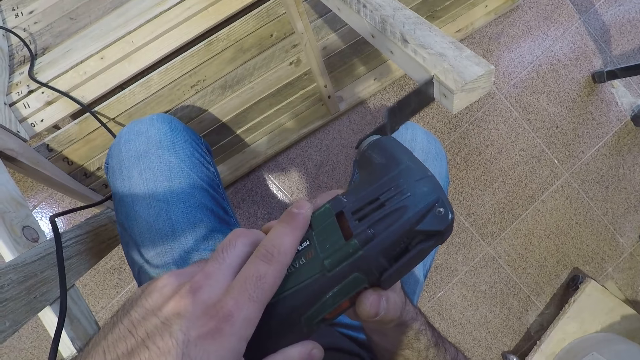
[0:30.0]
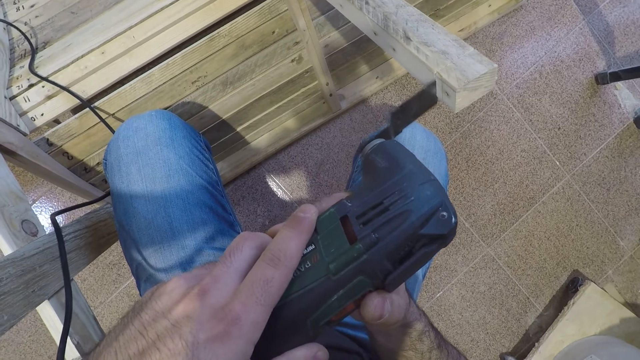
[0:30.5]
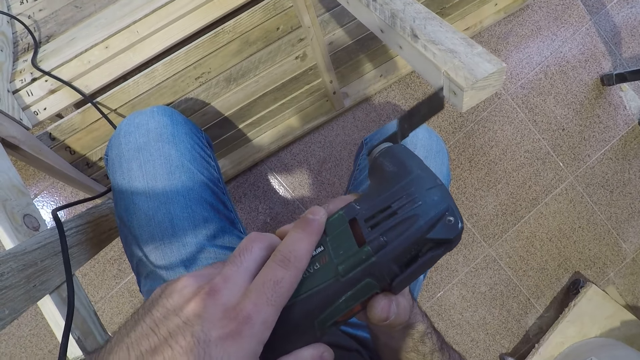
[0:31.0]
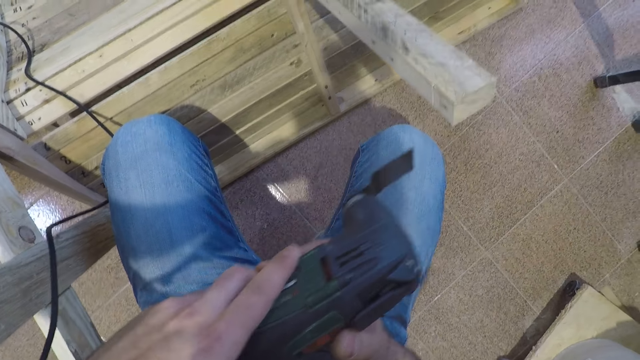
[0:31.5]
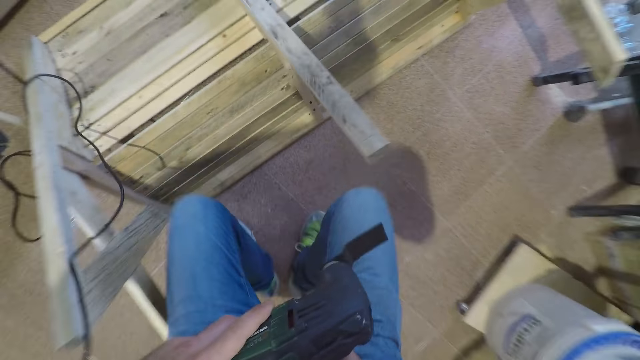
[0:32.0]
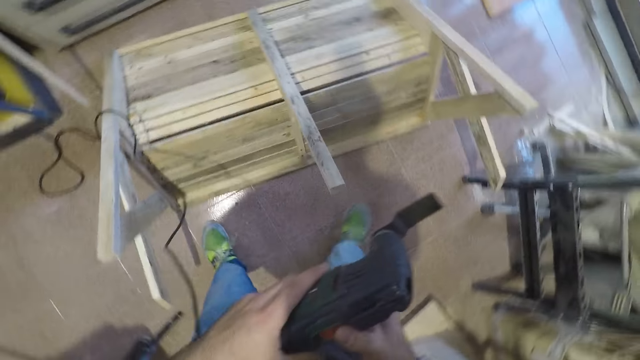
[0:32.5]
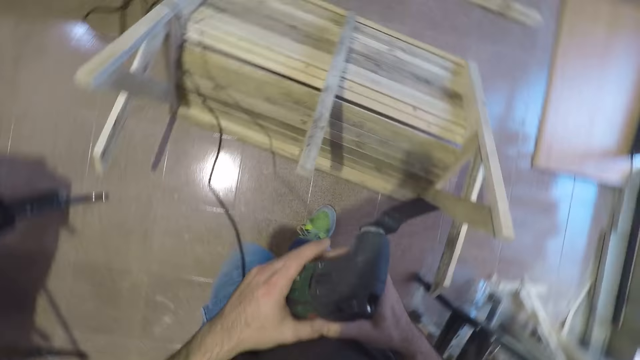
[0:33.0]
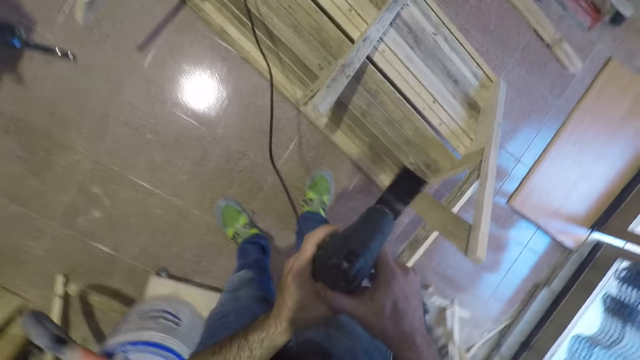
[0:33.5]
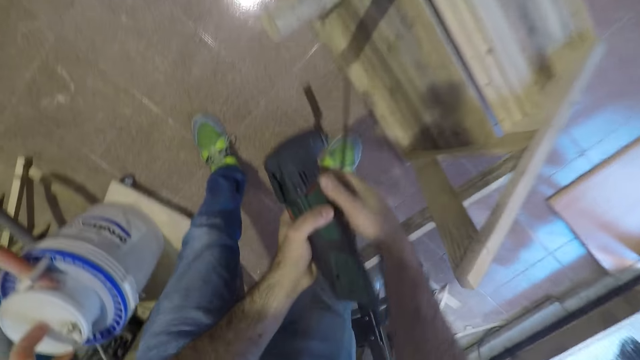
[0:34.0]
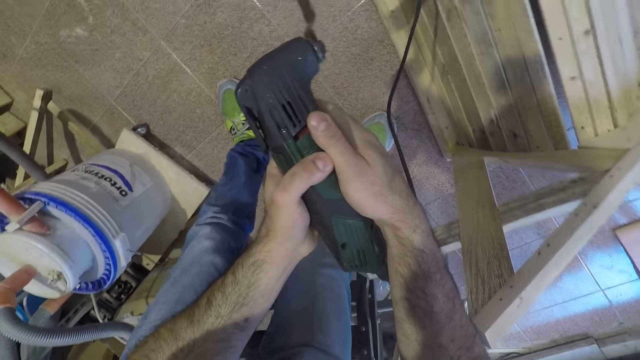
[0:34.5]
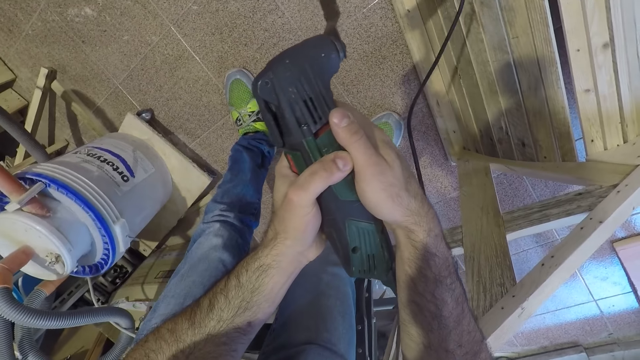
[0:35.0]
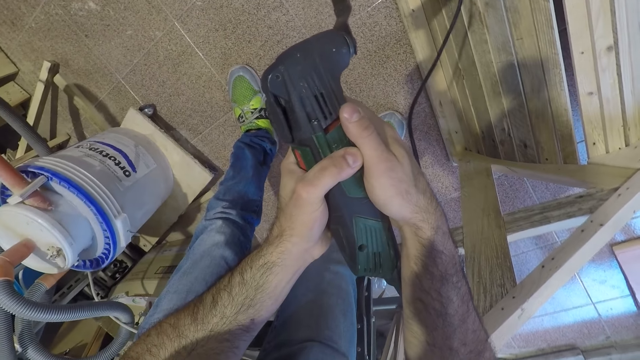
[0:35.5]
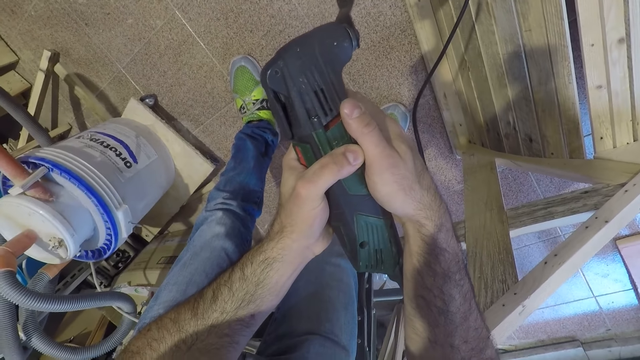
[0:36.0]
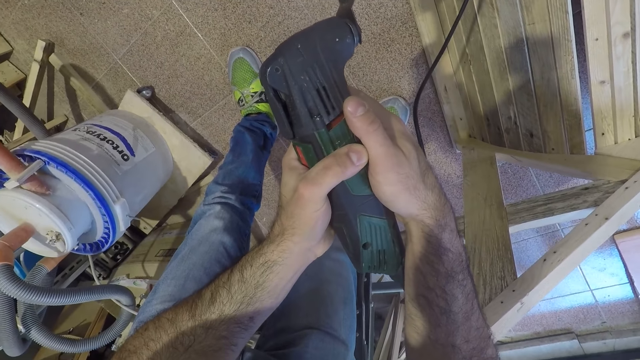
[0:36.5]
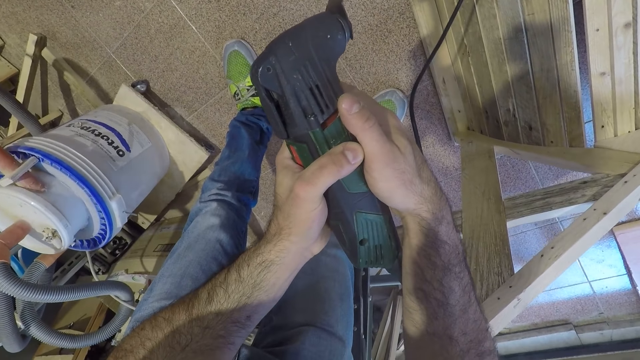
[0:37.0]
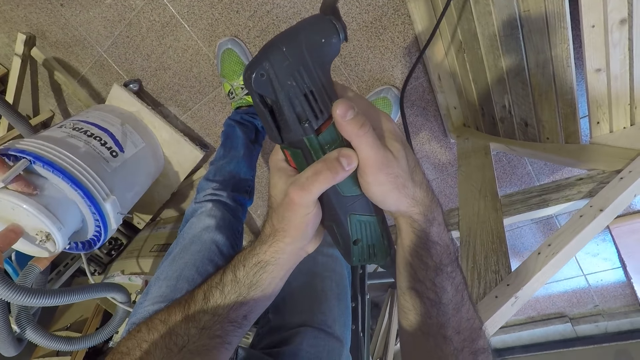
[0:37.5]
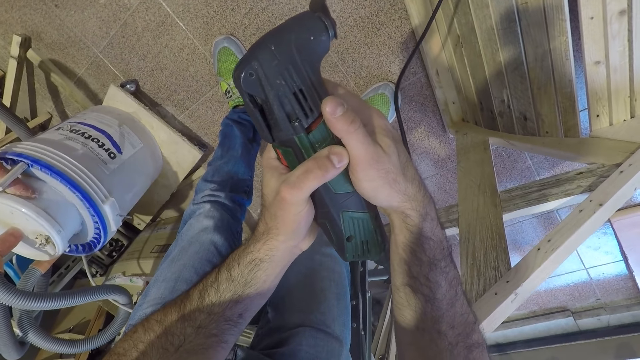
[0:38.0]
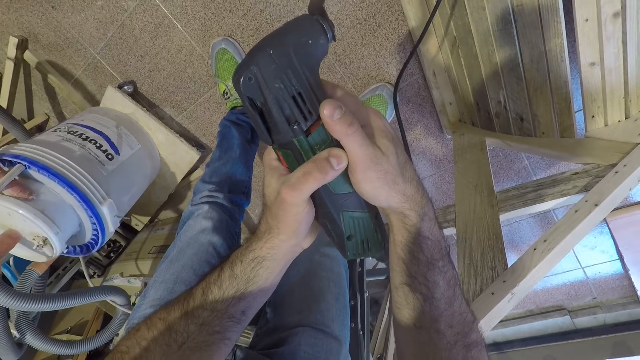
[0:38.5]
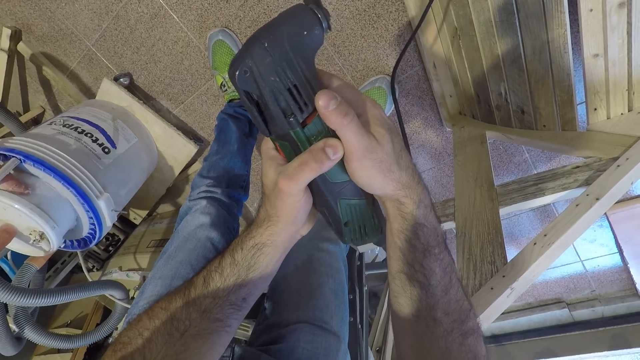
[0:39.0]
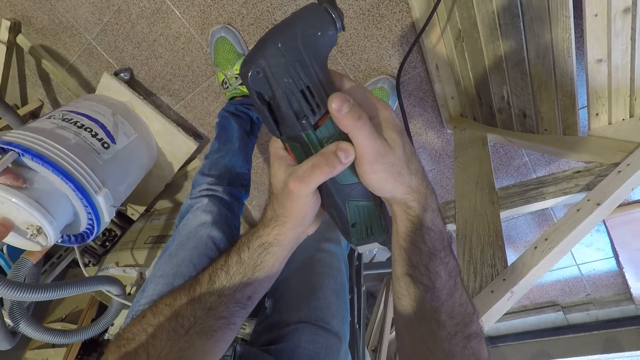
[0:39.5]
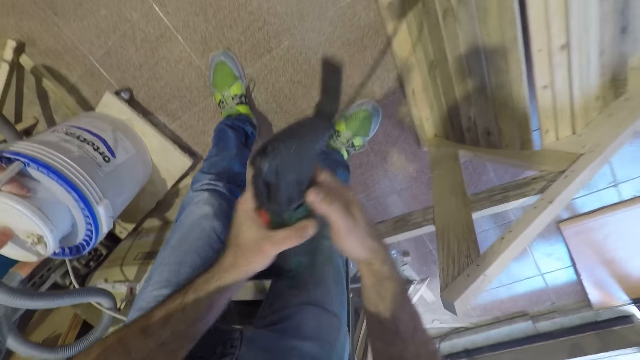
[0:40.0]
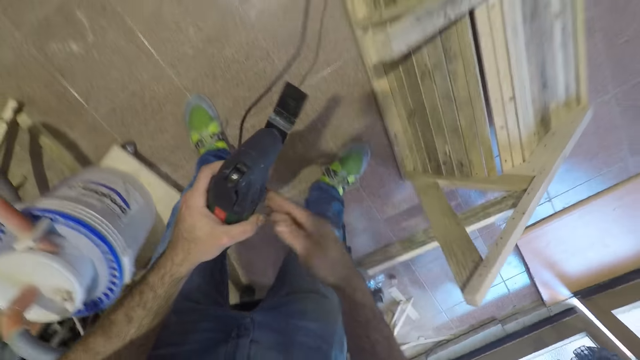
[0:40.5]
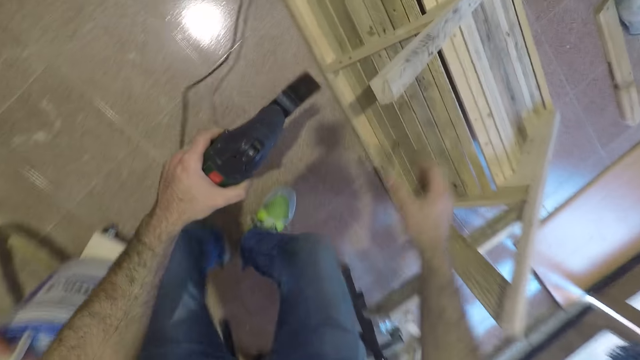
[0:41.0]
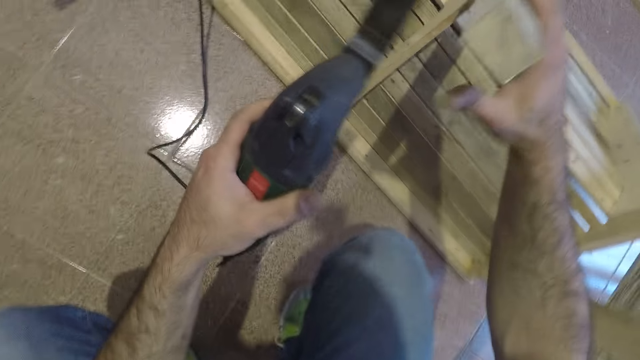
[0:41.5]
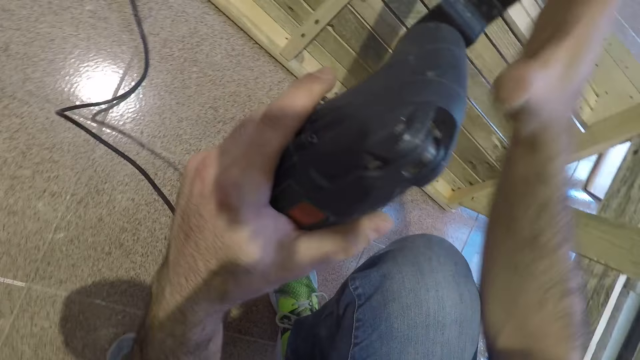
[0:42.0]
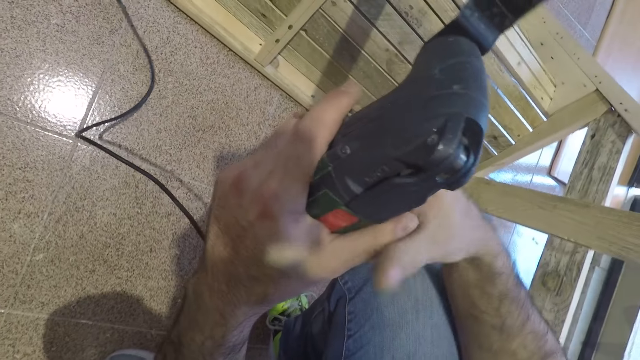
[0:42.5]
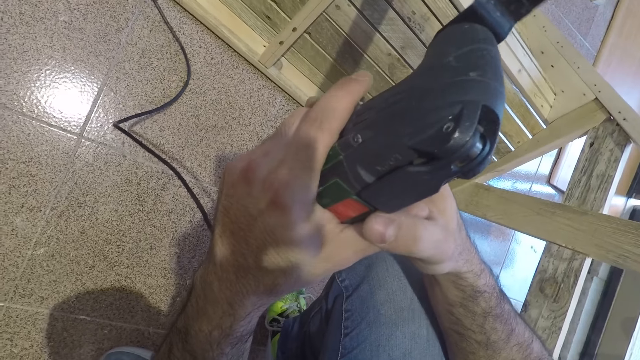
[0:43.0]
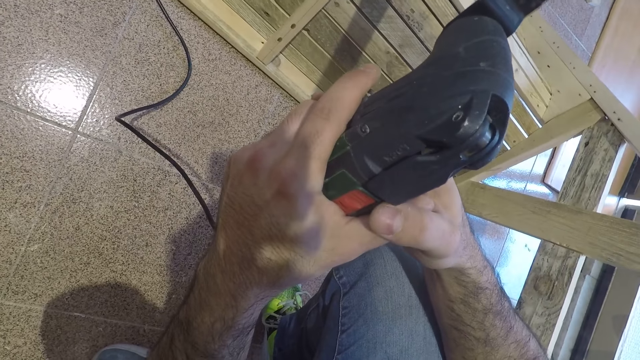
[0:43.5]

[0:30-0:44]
The camera wearer stands up. They walk. They turn the reciprocating saw. They hold the reciprocating saw. They cut the wooden furniture with the electric chisel. They hold the reciprocating saw. They bend down. They cut the wooden furniture with the electric chisel.

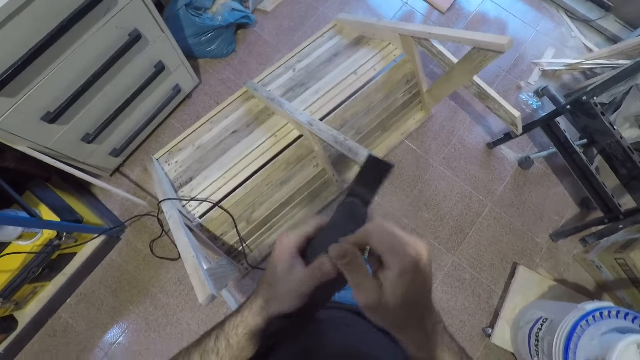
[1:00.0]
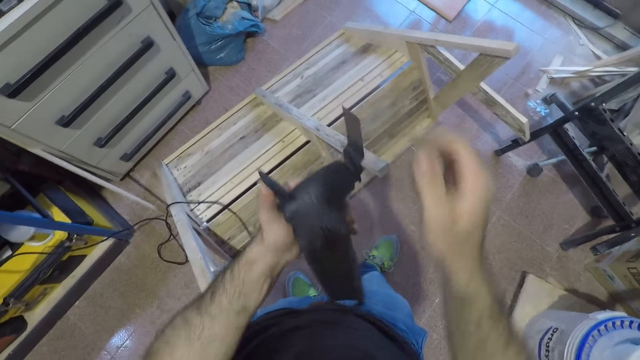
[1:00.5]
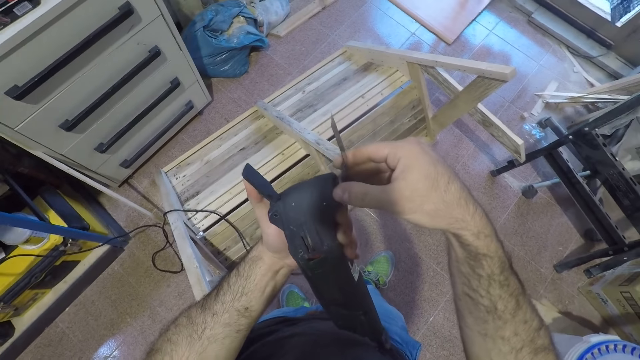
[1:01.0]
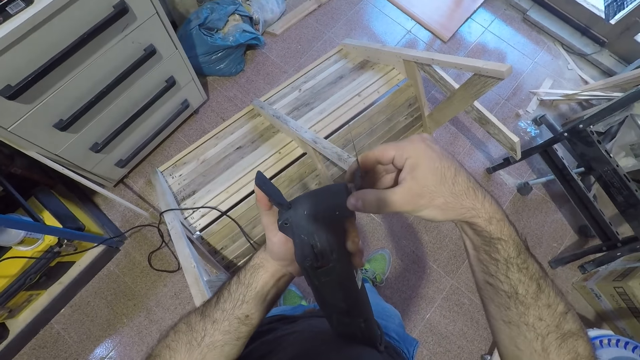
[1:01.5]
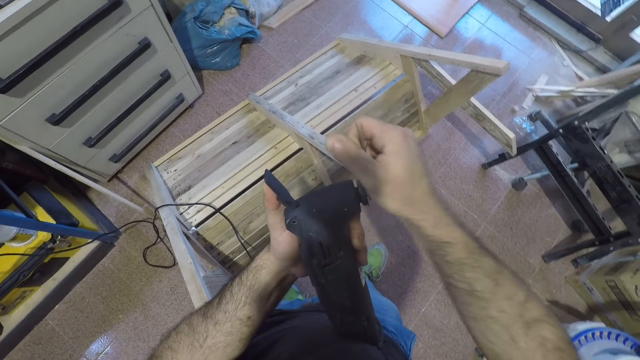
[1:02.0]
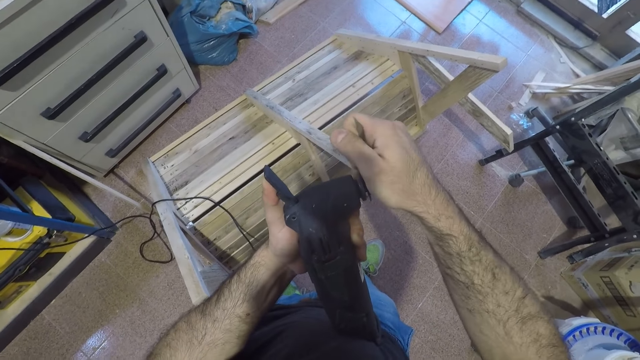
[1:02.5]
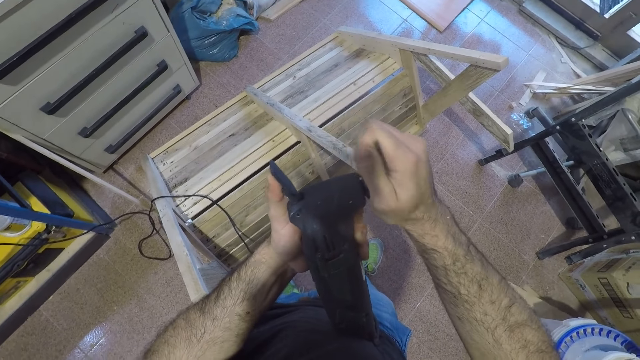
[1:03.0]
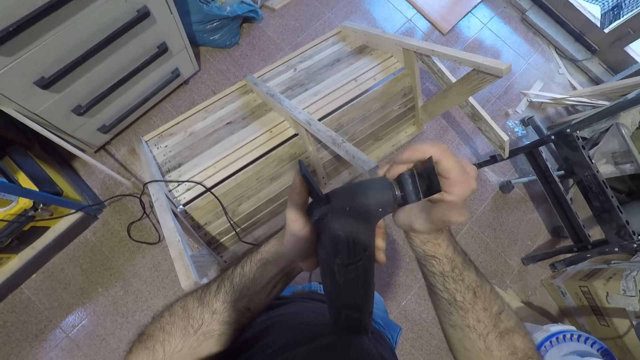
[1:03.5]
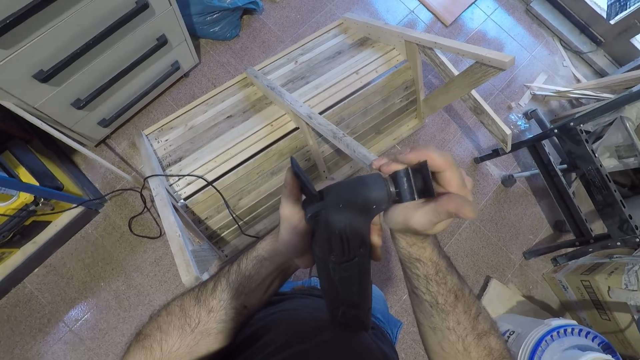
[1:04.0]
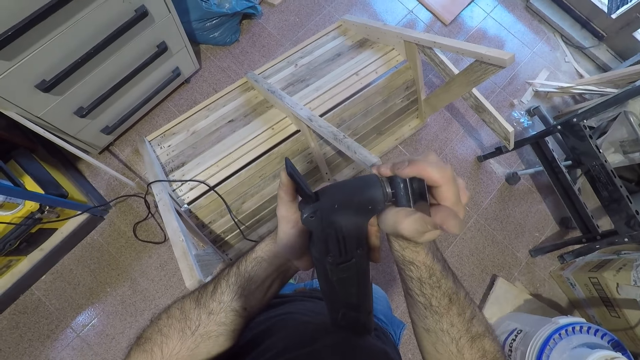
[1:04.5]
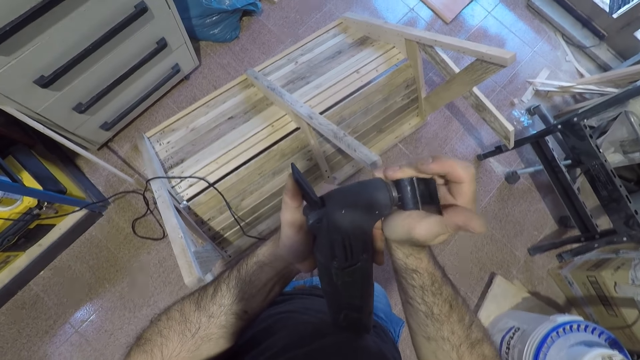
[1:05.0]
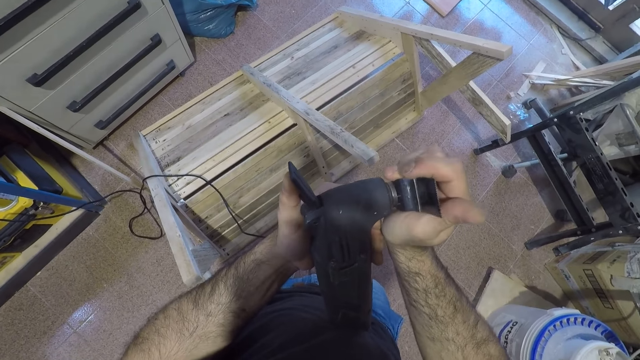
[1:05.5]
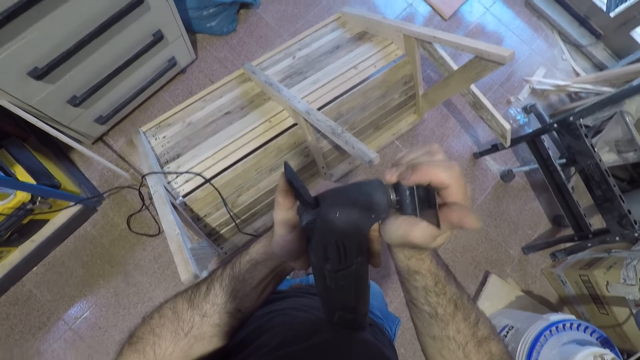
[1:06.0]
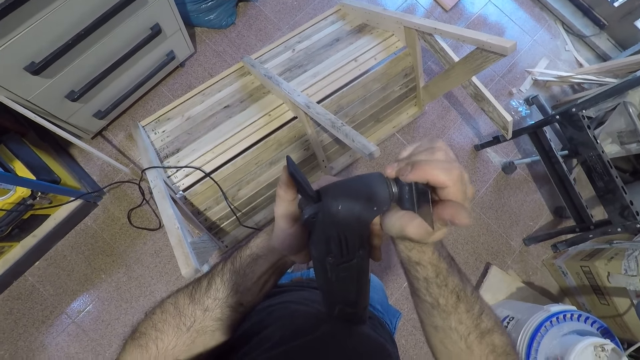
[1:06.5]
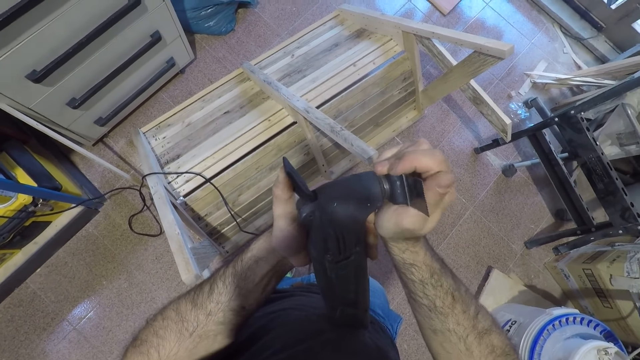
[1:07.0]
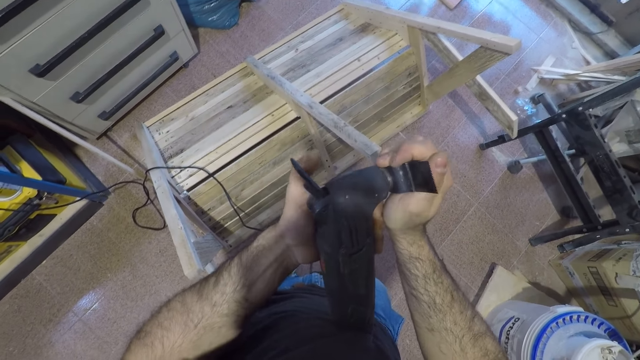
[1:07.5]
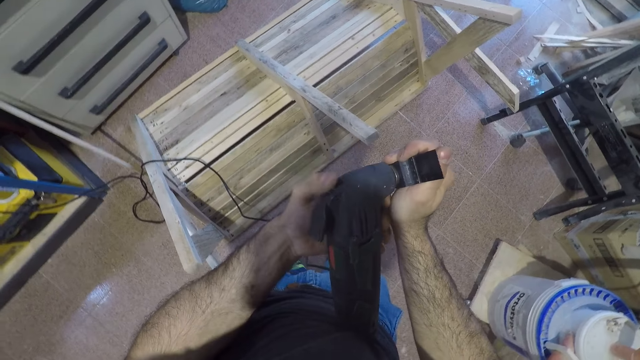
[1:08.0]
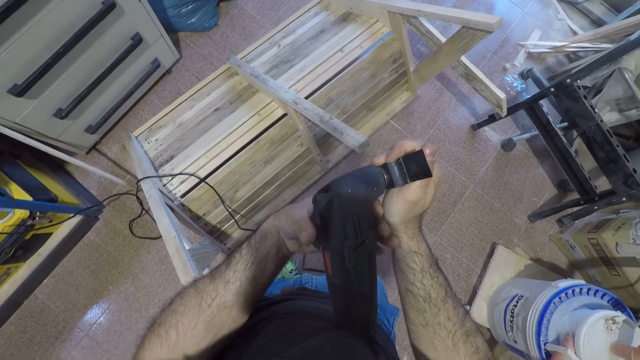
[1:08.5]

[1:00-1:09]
The camera wearer holds the blade. They rotate the blade. They close the blade release lever.
